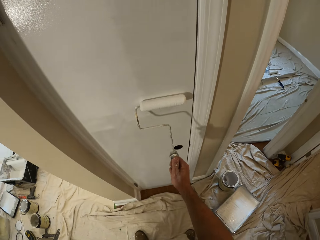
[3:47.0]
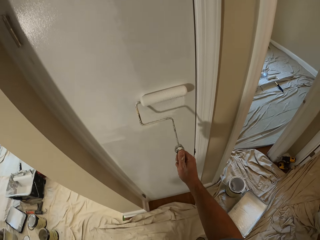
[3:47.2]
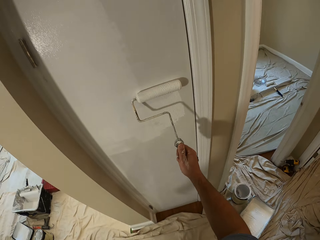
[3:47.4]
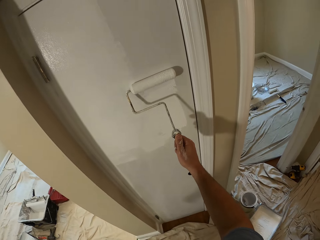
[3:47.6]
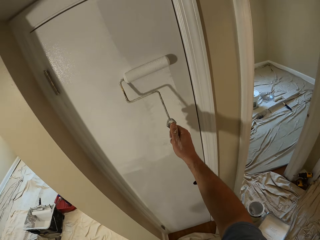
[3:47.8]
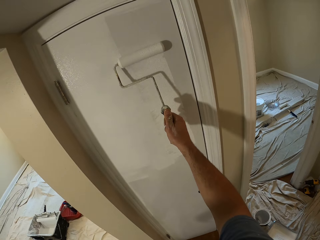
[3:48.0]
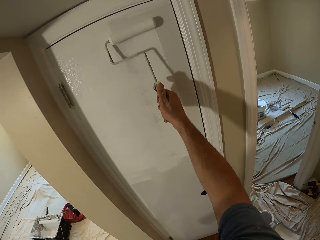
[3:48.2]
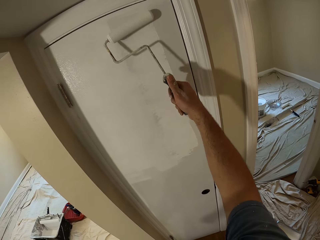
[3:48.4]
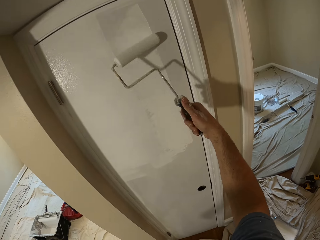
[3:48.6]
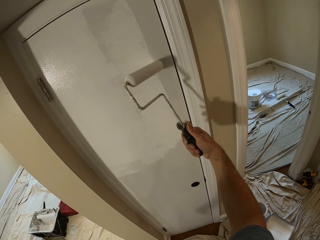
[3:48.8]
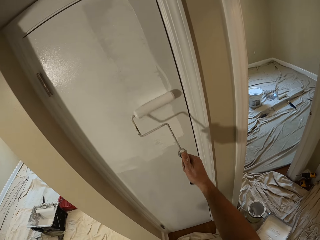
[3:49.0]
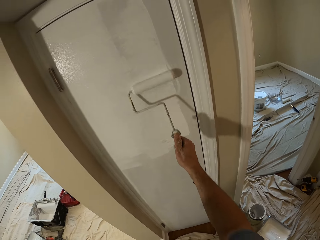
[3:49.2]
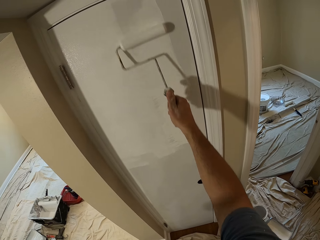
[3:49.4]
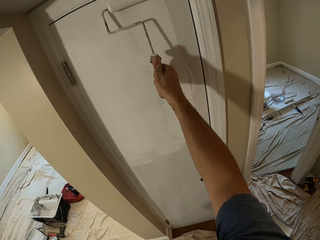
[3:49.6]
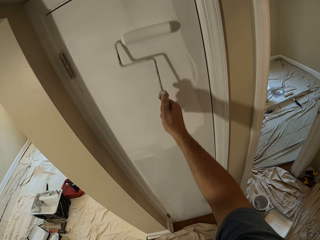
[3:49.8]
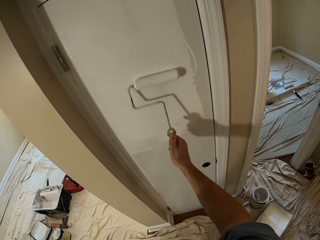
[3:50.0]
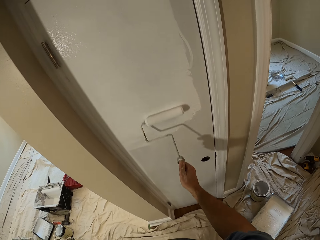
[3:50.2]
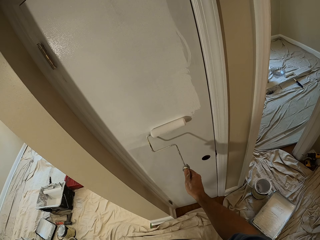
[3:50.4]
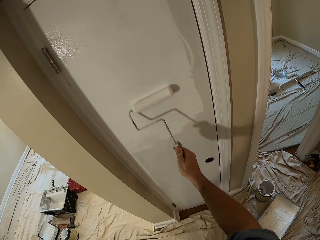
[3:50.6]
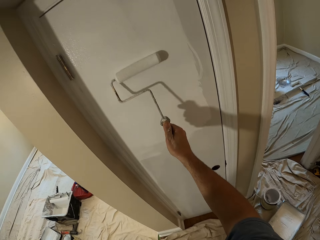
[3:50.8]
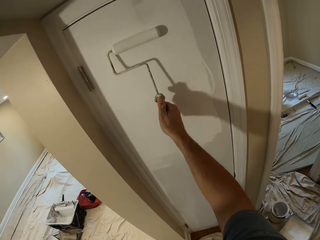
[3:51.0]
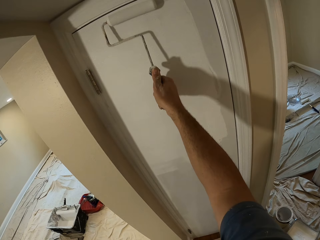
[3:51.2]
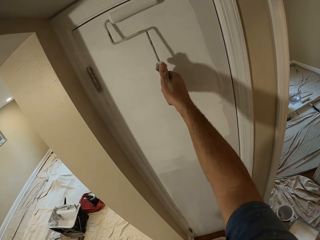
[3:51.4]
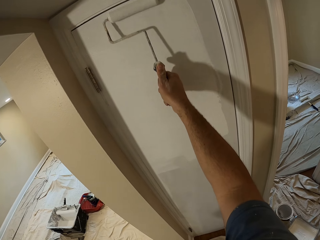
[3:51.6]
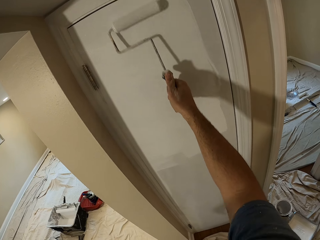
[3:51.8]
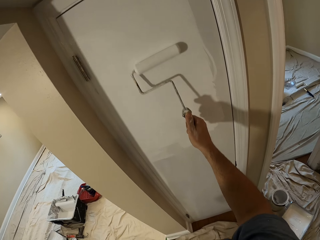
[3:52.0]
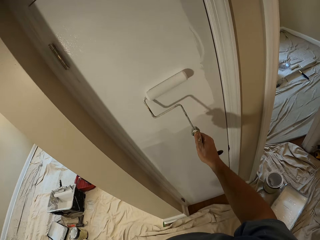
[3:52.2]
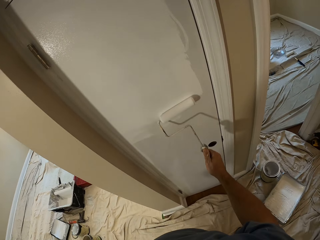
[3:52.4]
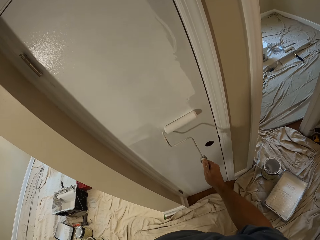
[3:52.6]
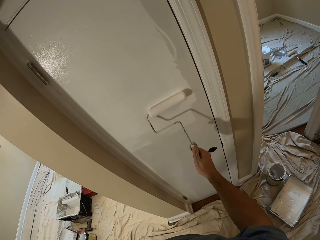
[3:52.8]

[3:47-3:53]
The camera wearer paints the door white with the roller.

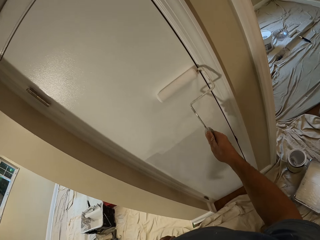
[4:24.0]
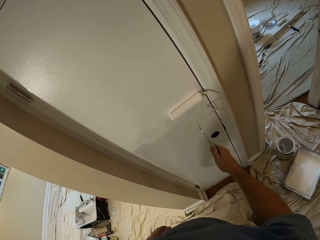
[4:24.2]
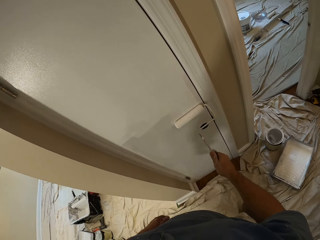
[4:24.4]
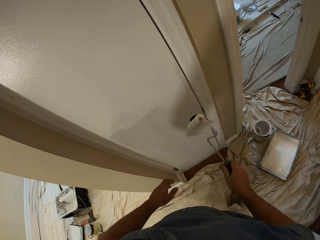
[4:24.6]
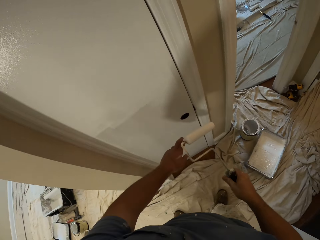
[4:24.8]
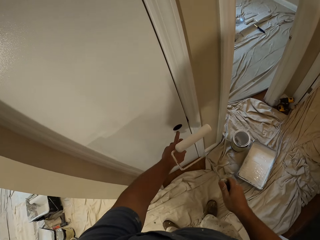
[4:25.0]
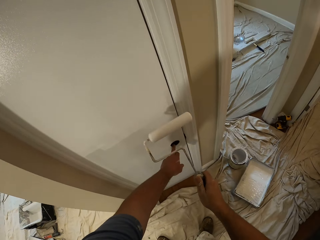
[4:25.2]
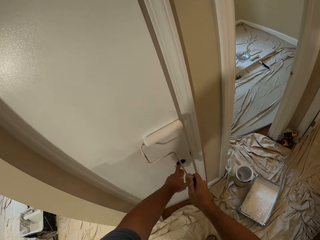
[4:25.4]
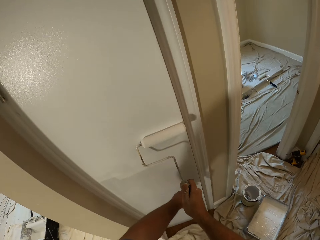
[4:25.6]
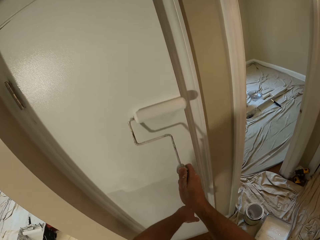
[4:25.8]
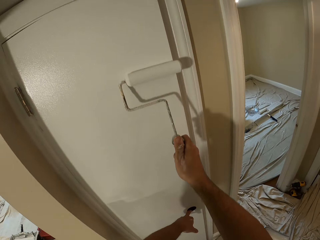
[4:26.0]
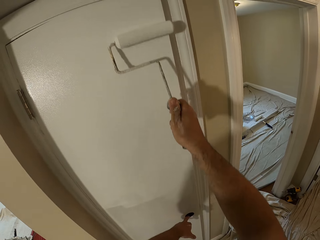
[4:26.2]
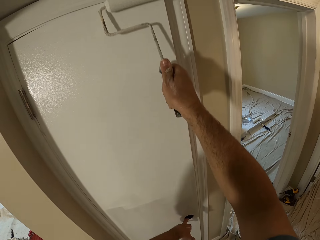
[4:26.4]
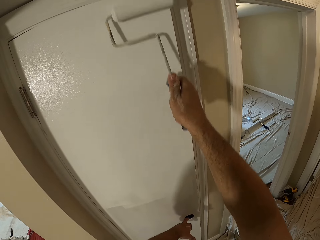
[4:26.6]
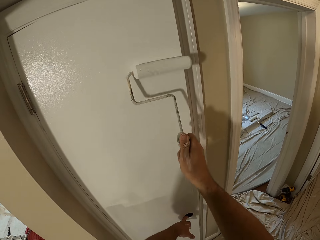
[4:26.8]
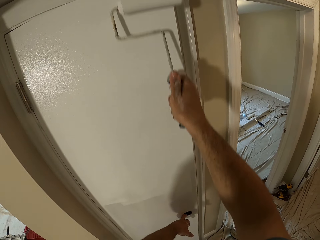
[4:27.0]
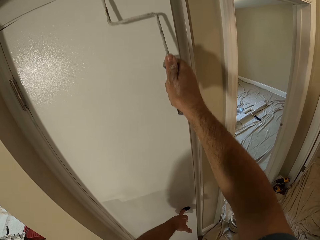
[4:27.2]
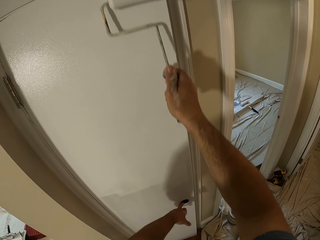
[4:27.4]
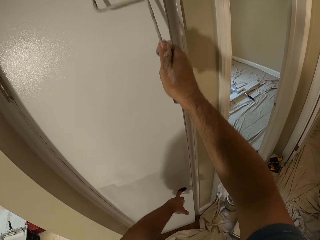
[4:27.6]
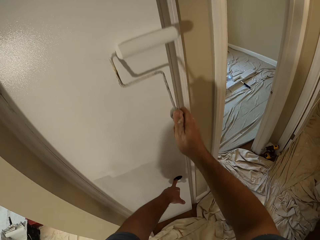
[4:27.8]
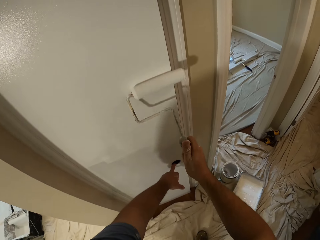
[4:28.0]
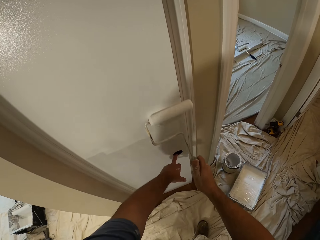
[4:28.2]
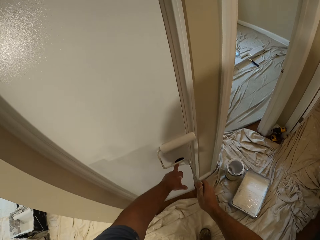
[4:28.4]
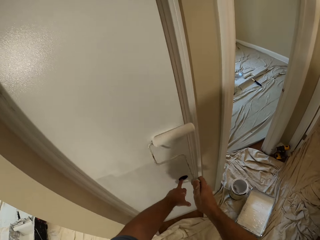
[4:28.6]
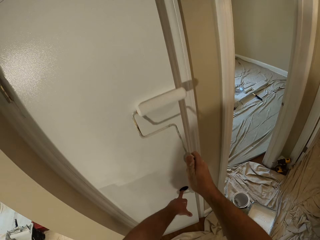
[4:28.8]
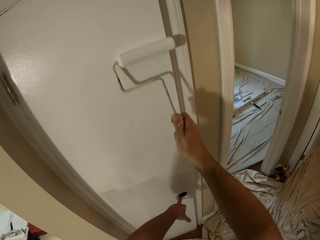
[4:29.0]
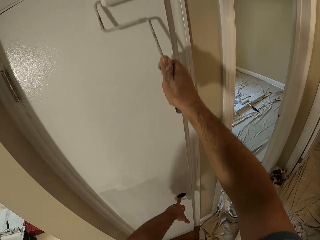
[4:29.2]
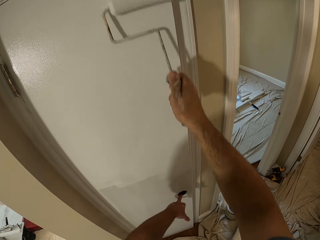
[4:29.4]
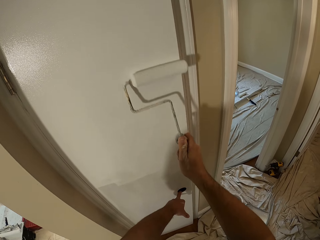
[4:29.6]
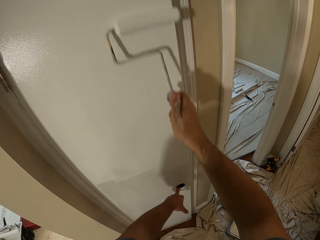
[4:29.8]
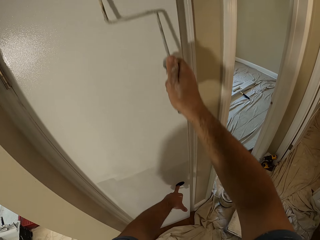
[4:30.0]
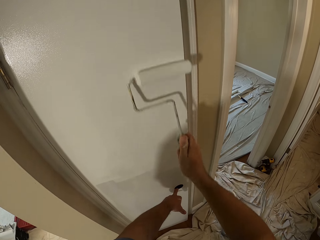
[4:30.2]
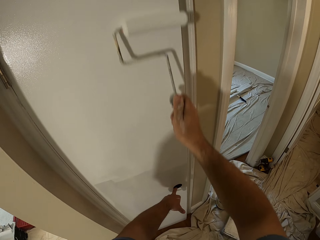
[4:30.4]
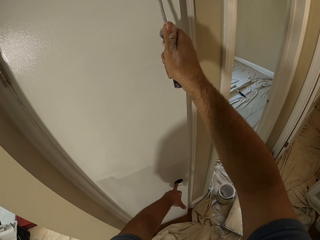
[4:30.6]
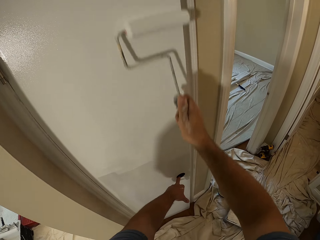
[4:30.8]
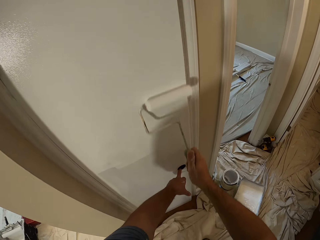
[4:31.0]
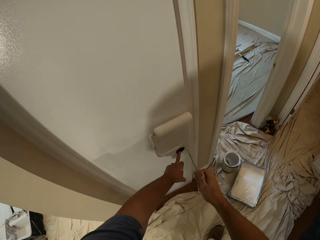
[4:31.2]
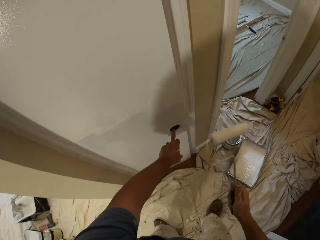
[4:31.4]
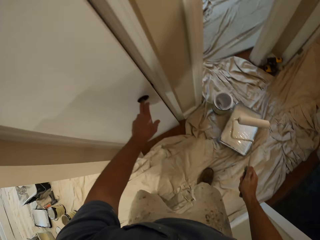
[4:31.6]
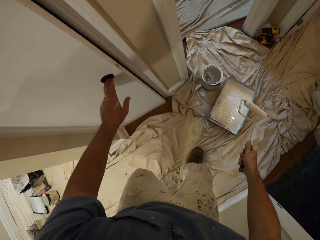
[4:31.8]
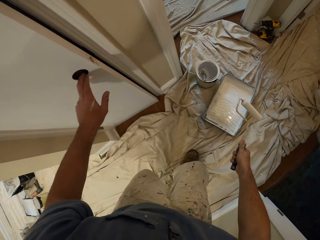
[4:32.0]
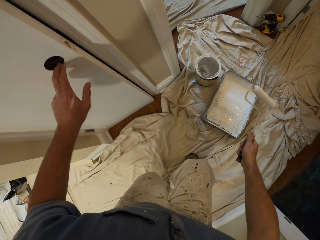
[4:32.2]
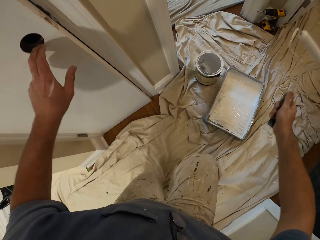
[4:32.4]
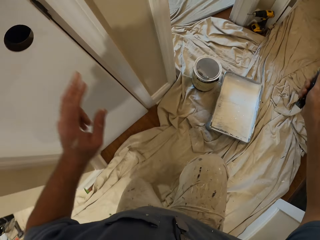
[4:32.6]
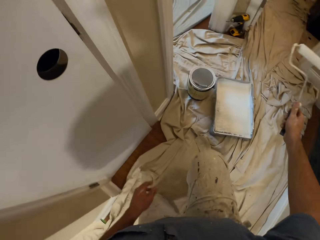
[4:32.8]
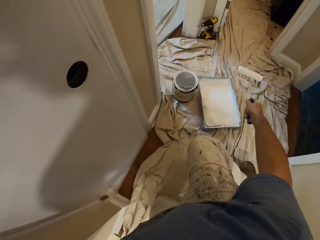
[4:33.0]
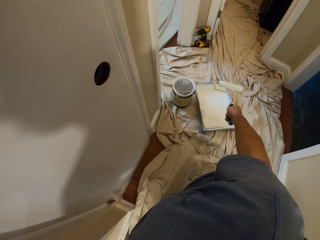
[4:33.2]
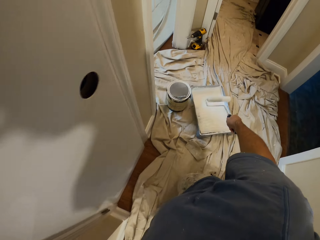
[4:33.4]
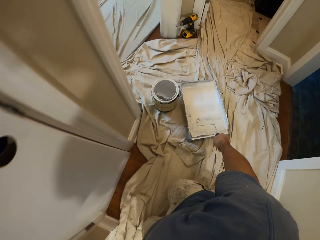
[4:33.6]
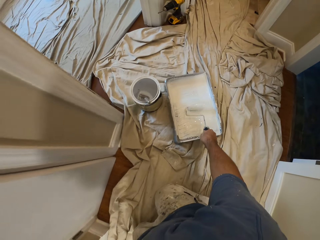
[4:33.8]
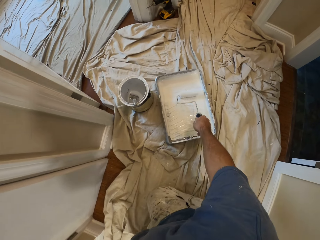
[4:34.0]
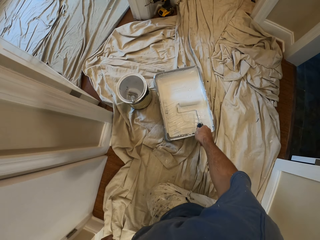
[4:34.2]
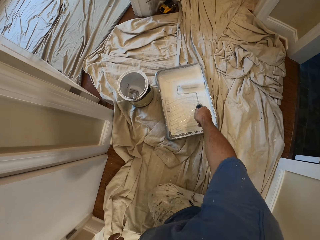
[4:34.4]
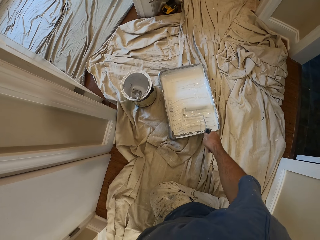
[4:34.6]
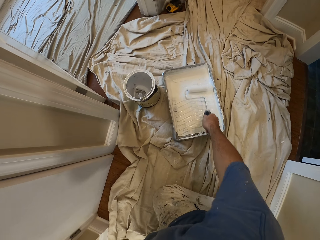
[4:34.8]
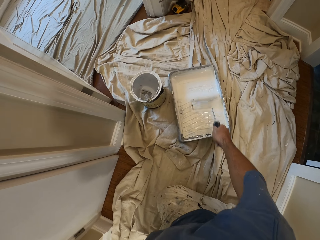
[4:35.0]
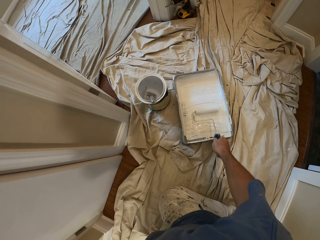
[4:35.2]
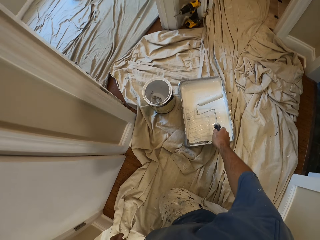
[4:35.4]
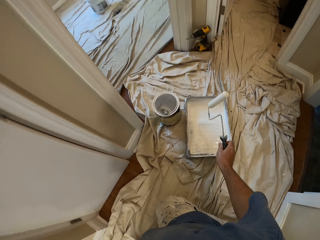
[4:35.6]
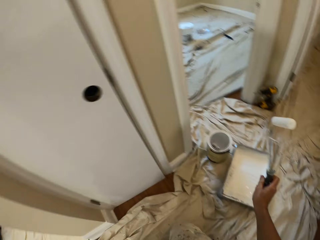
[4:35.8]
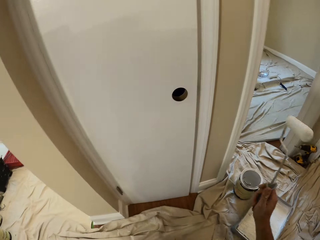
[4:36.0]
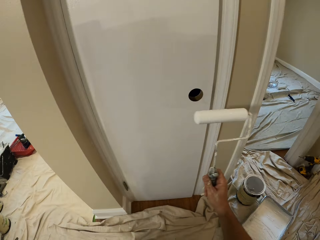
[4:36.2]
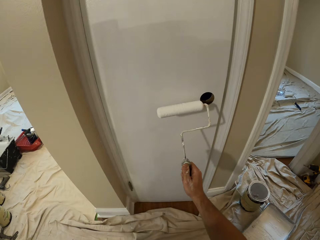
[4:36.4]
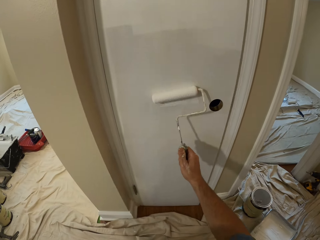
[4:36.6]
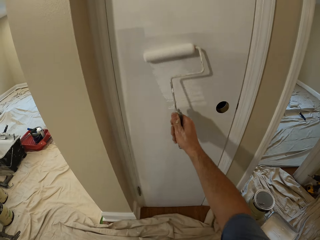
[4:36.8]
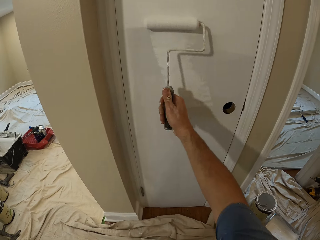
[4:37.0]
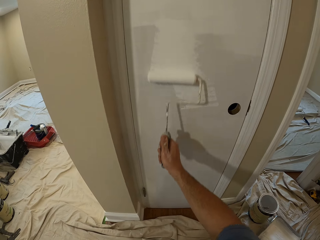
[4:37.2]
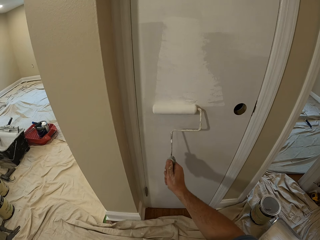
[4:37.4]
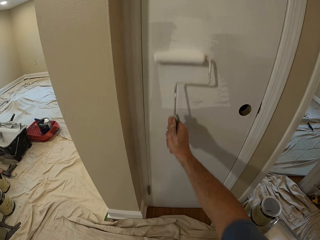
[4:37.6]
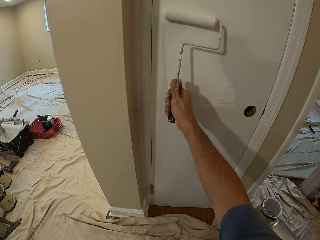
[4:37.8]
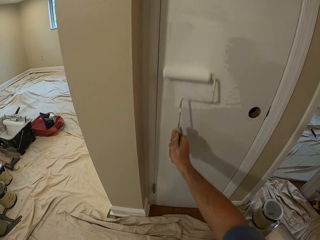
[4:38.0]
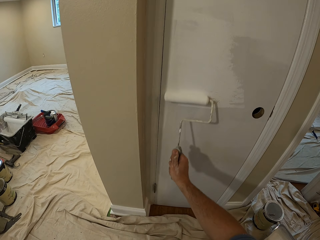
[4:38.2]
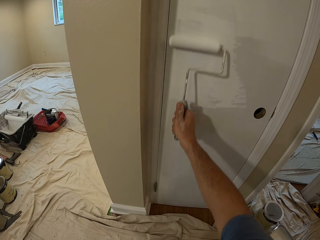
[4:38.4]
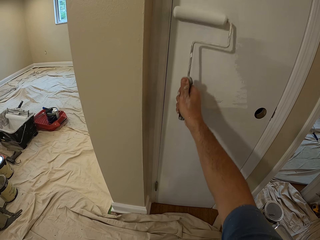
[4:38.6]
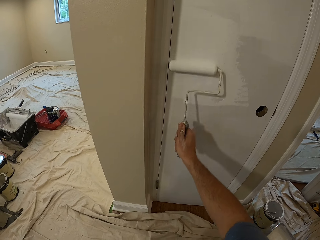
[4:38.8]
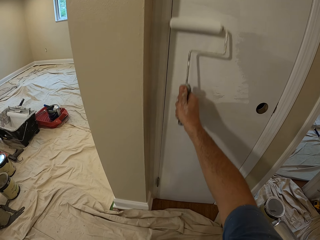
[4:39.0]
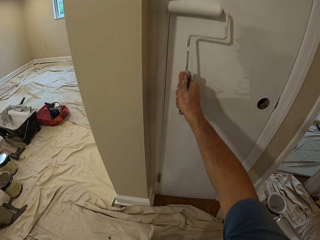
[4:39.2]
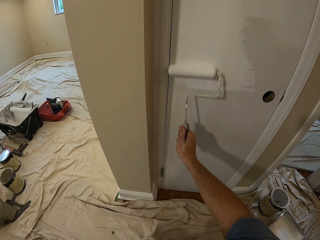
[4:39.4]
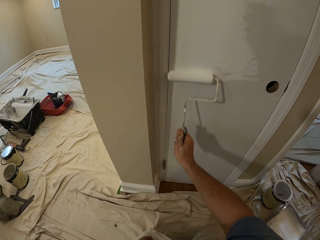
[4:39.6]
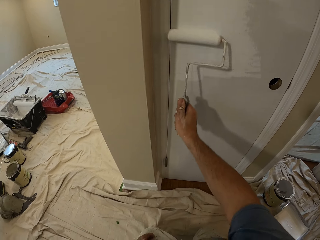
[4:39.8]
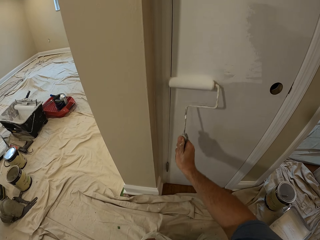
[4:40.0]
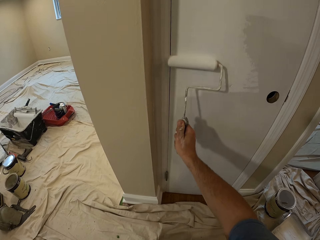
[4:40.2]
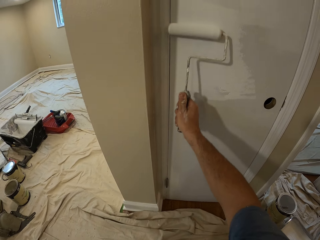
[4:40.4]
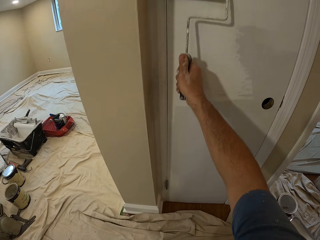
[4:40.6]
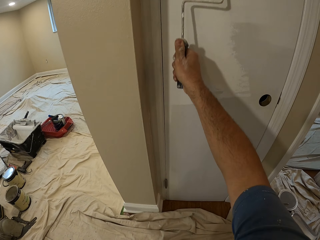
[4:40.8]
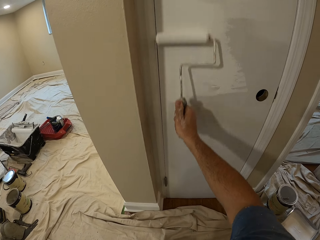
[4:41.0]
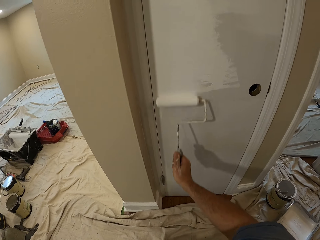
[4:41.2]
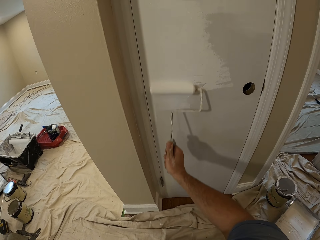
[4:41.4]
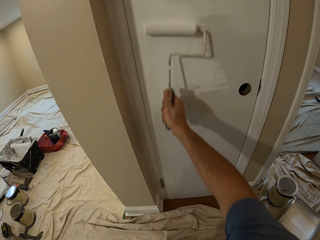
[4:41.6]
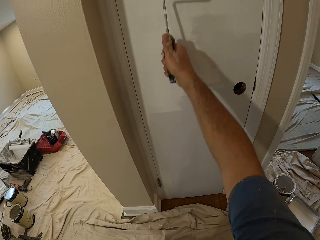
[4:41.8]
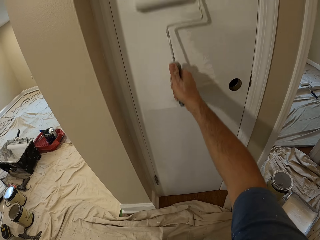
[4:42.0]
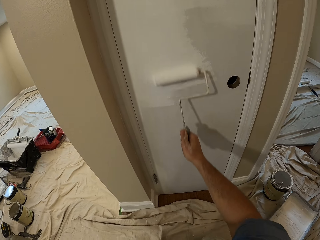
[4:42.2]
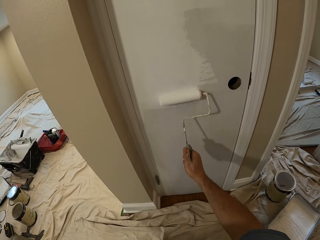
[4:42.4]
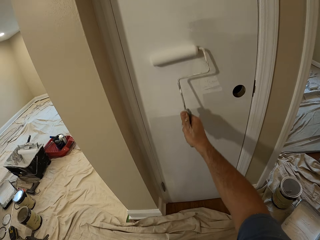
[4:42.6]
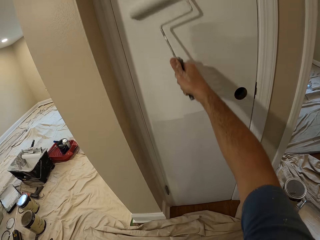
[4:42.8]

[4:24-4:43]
The camera wearer puts his finger in a hole in the door. He holds the door. He paints the door white with the roller. He turns towards the tray on the floor. He removes his finger from the hole in the door. He rolls the roller paint brush into the paint. He lifts up the roller from the paint. He paints the door white with the roller.
